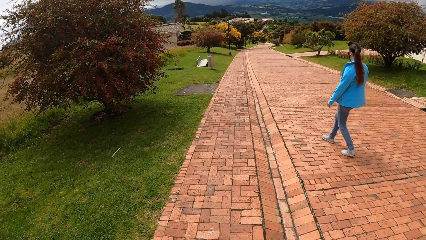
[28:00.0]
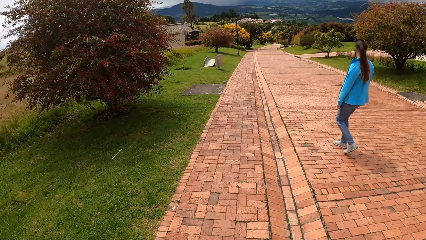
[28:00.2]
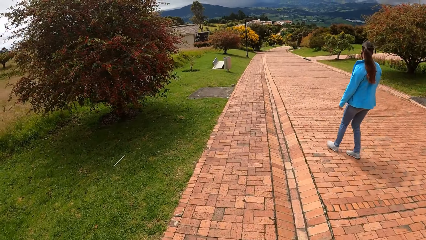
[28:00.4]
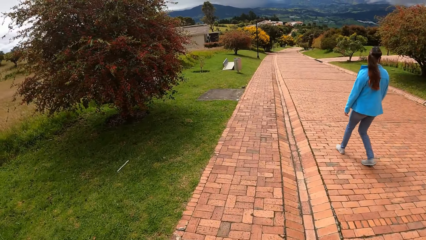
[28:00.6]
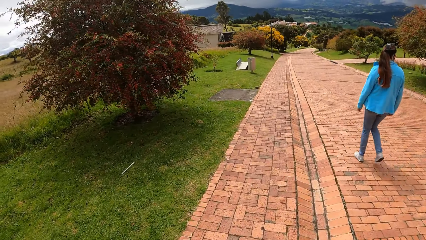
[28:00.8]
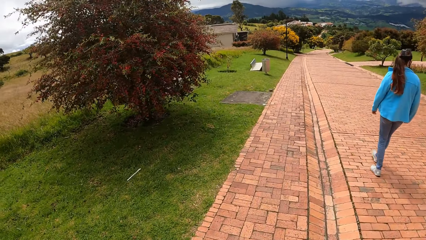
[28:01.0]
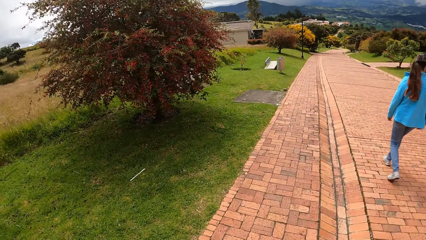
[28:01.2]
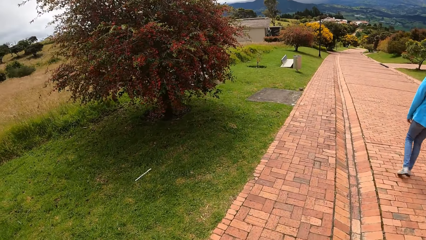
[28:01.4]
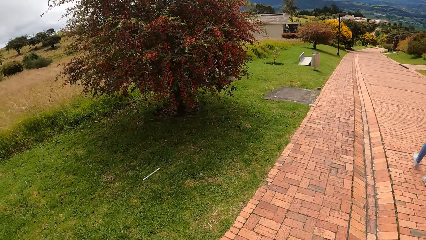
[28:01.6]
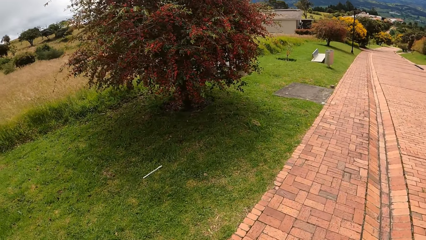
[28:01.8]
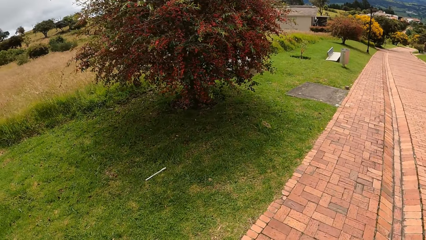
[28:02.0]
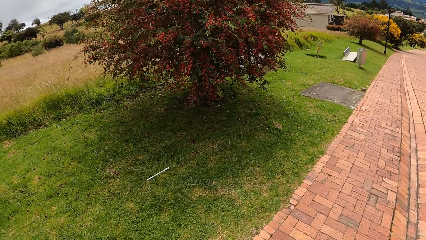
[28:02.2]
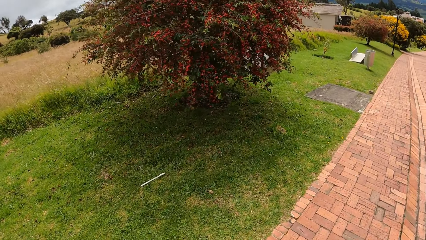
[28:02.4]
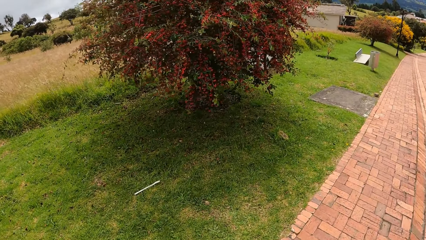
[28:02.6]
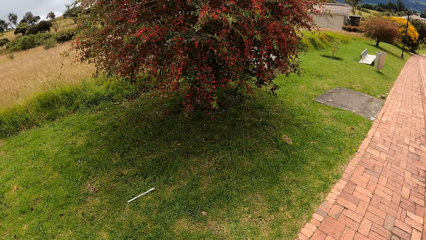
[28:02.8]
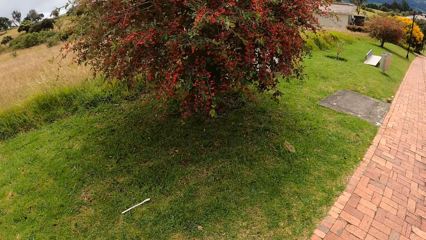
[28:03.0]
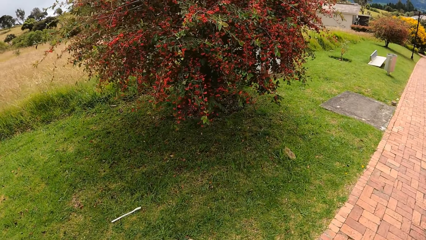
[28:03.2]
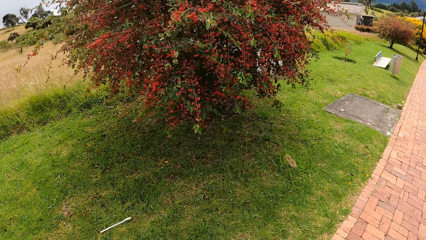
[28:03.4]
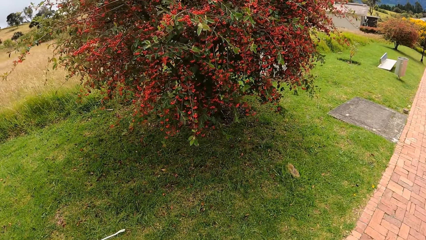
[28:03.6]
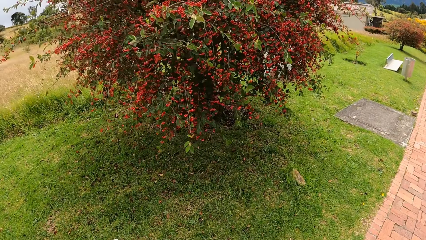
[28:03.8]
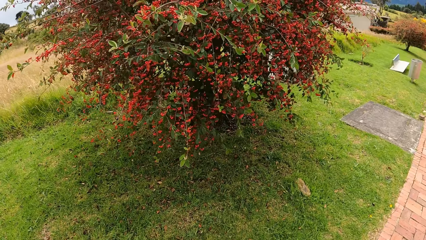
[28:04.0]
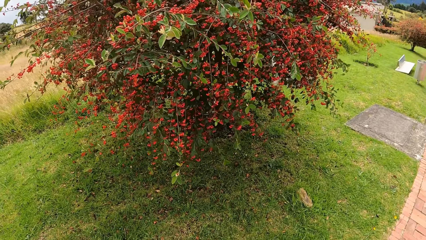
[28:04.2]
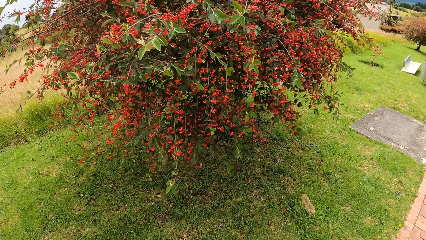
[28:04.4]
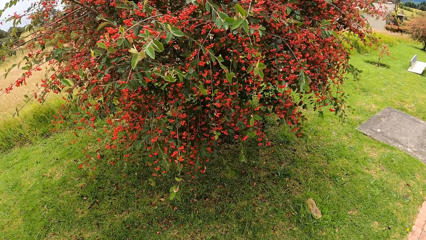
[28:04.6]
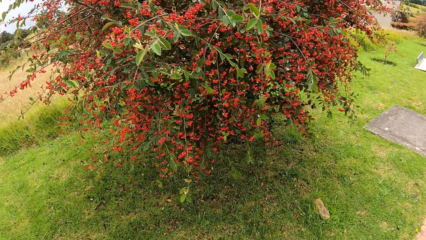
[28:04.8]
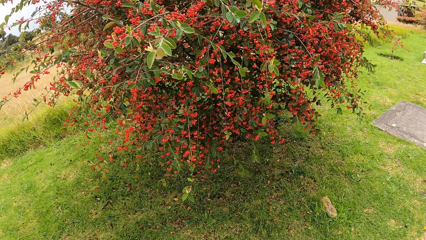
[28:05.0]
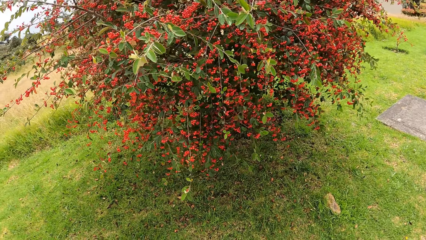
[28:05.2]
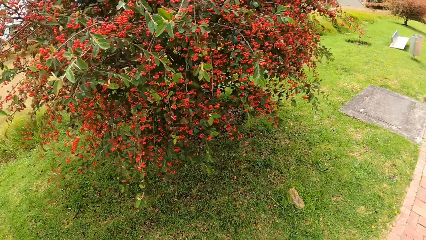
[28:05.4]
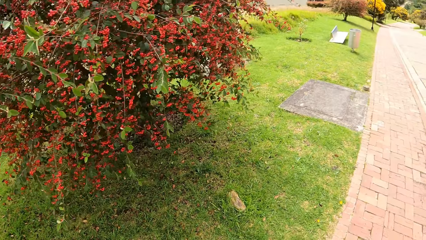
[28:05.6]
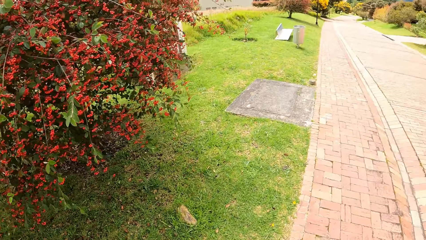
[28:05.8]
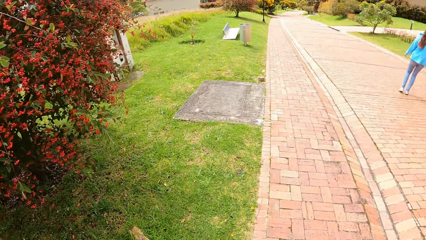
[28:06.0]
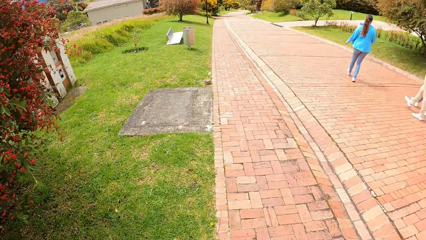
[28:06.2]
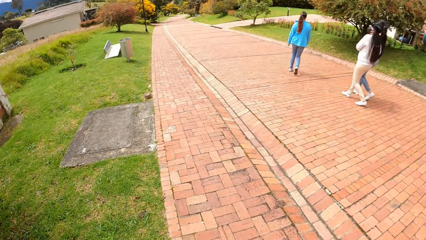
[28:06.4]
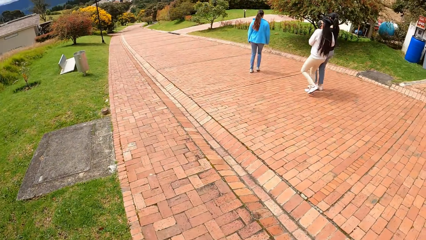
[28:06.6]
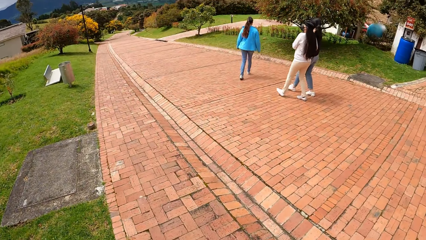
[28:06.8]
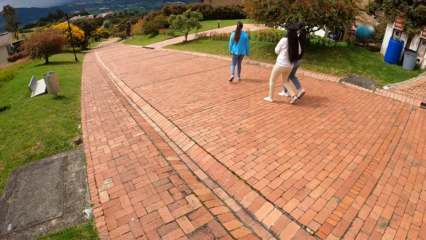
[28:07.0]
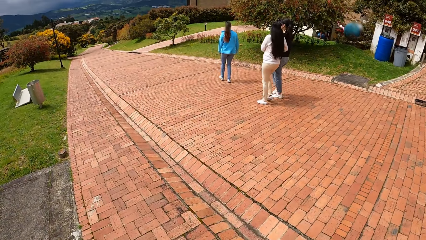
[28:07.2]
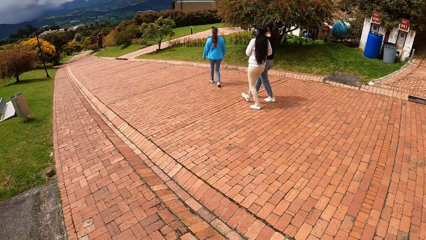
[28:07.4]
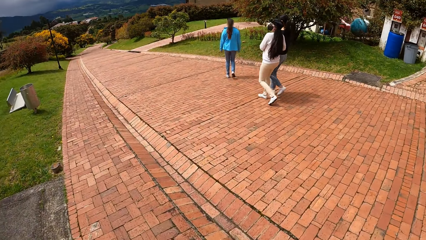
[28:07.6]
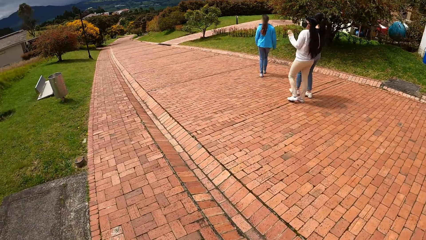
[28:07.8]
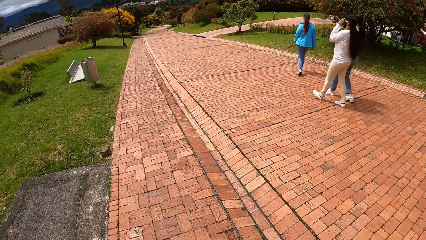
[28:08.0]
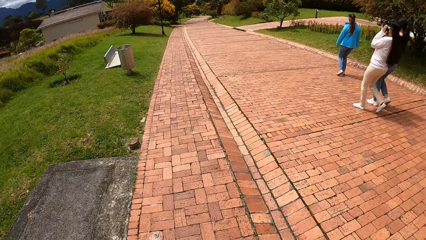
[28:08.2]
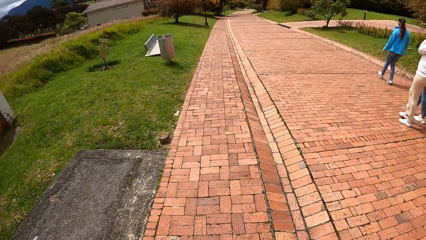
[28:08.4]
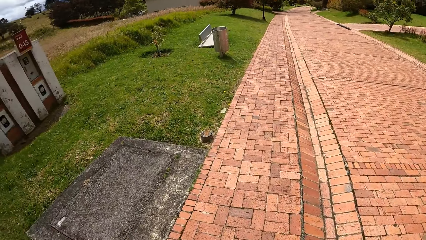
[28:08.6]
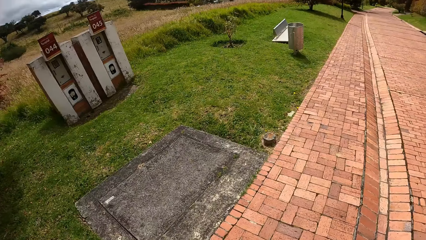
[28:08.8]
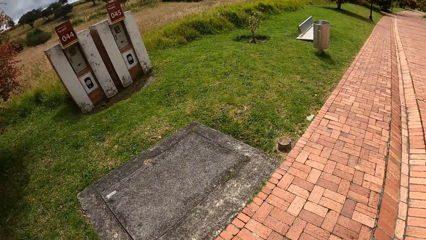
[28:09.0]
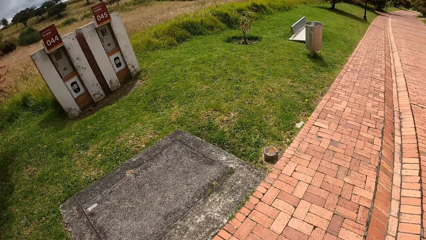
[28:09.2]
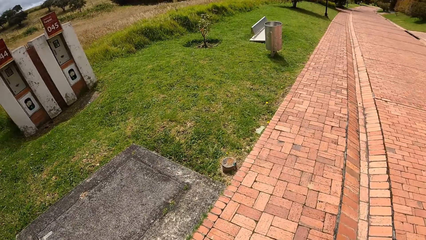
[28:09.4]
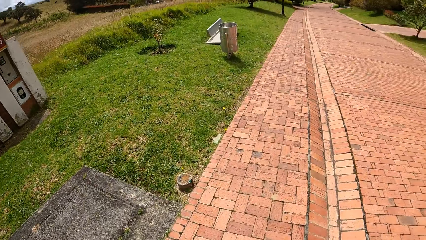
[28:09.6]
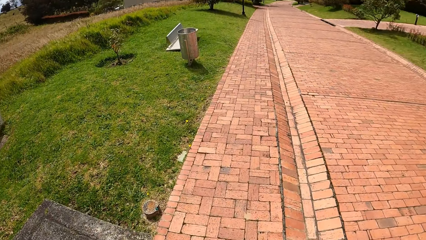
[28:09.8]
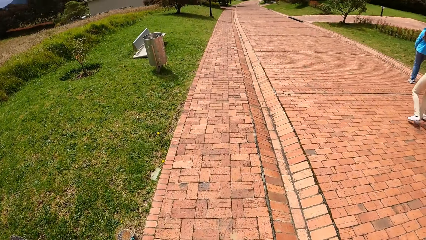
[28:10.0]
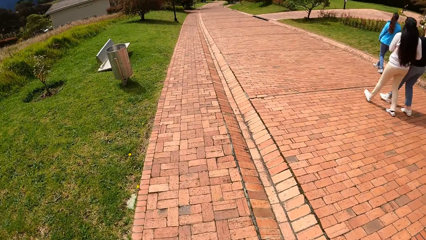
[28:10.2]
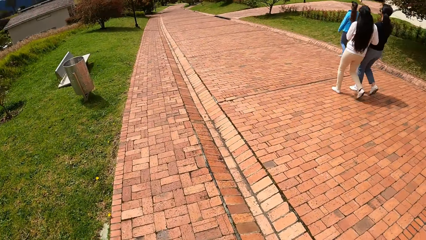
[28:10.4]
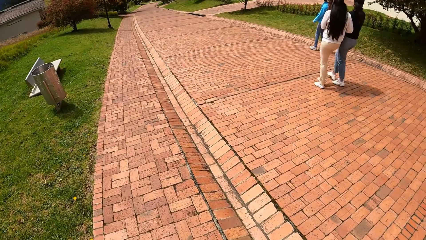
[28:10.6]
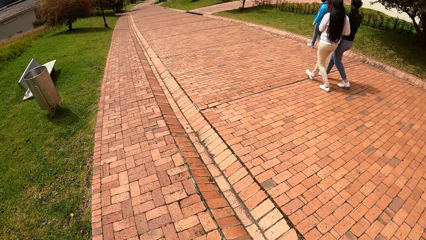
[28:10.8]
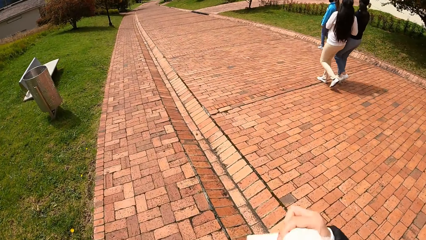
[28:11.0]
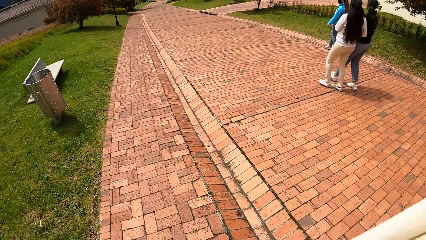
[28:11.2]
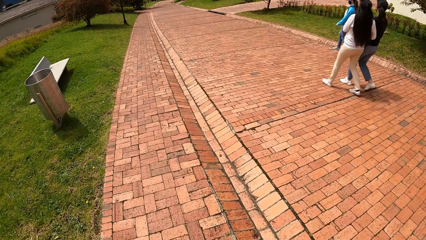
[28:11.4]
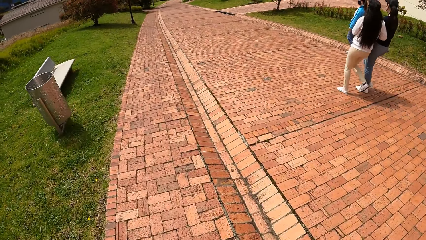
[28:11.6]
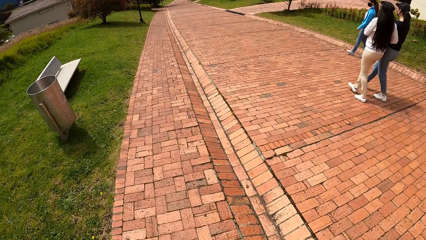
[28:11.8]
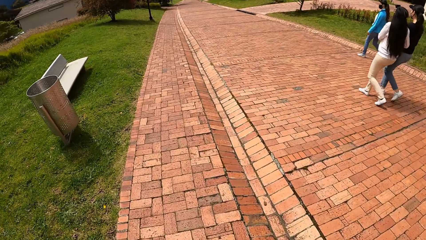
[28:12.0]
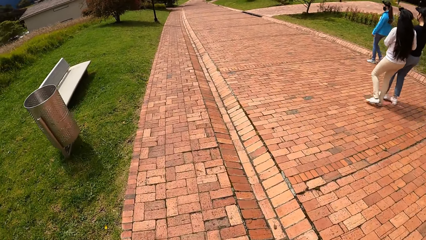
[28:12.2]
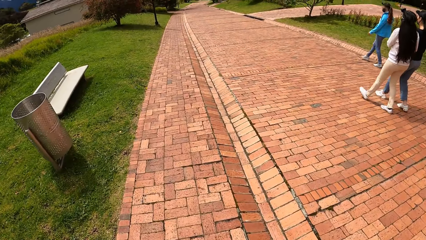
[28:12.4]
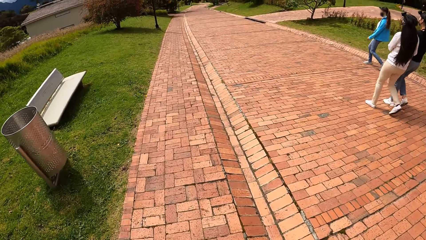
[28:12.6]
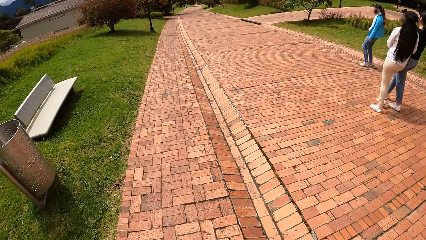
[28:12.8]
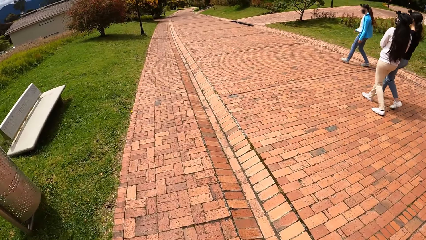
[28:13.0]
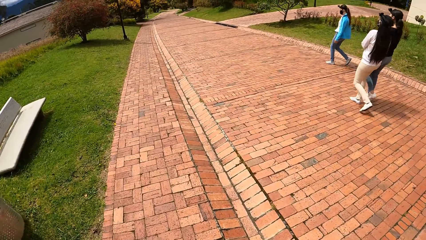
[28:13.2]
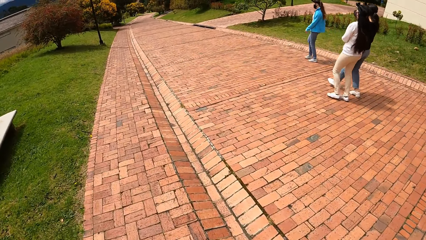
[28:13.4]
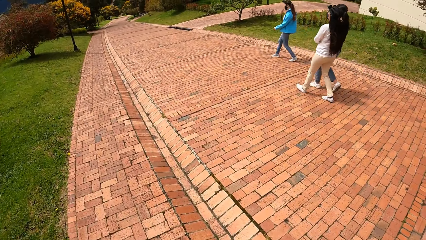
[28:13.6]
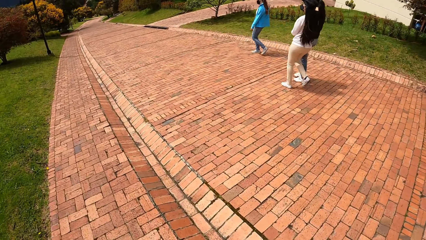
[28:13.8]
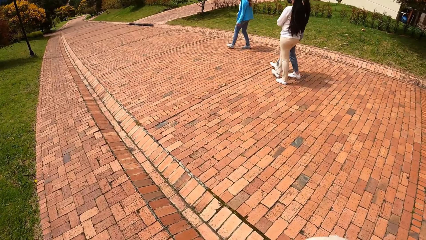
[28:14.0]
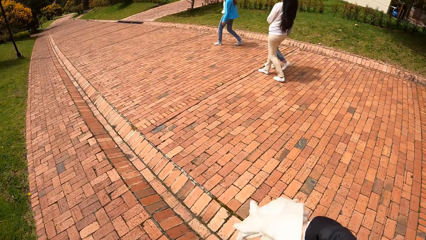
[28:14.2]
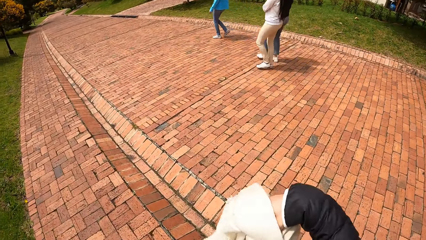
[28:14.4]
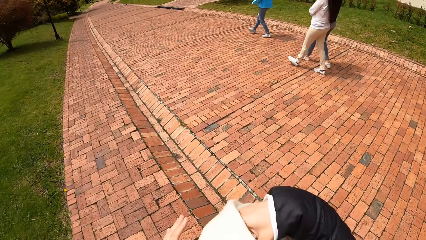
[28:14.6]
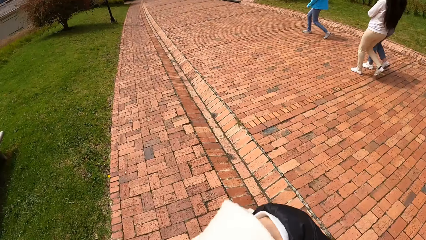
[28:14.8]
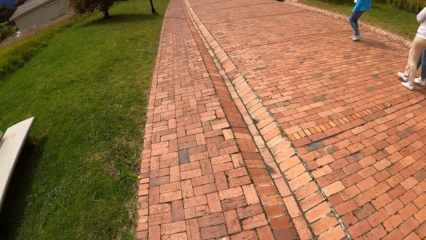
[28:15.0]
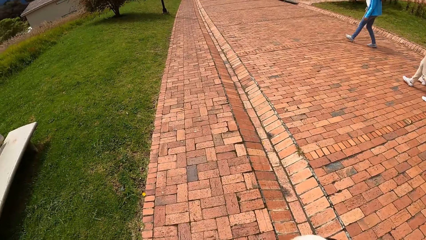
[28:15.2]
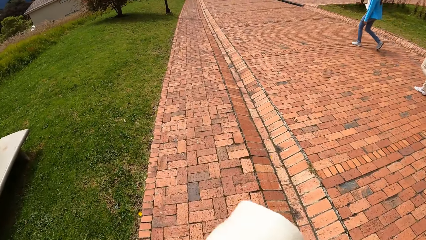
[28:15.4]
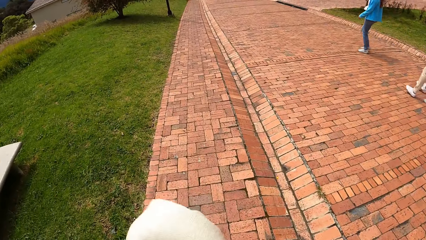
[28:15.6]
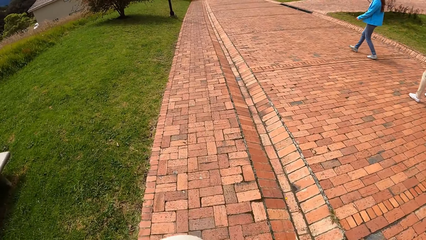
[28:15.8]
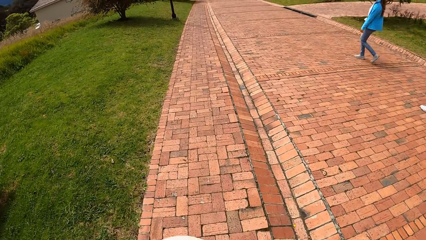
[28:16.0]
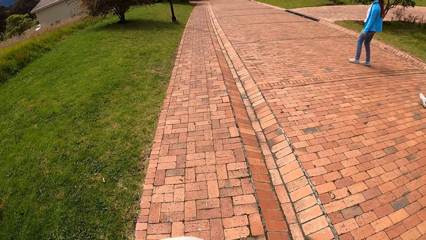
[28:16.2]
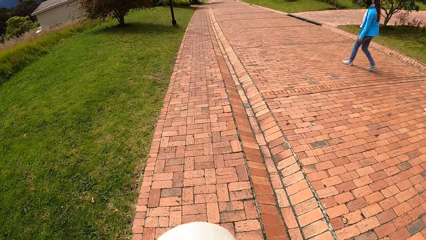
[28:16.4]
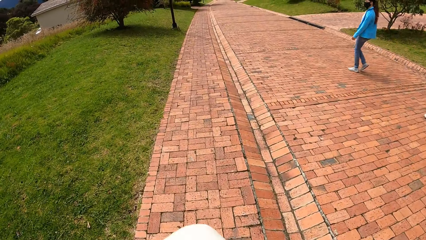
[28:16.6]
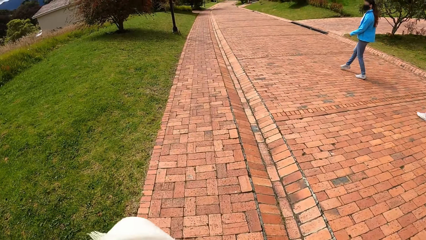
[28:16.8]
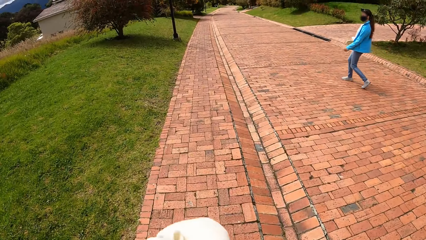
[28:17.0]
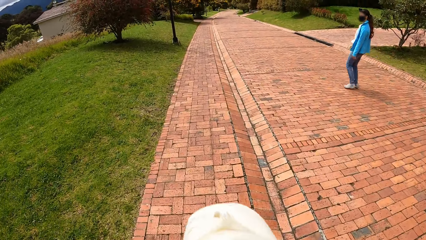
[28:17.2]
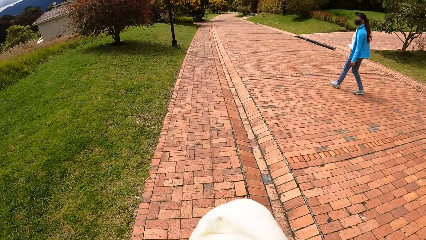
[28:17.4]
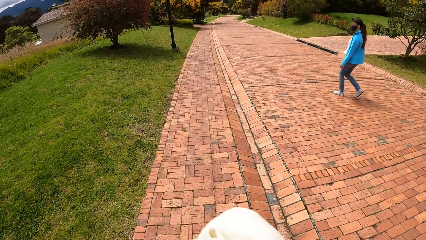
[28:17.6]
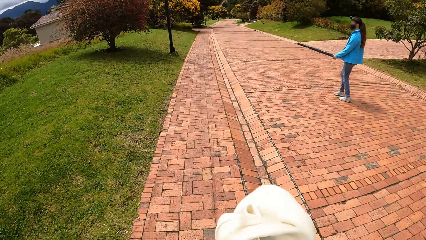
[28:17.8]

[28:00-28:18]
A person walks around the estate with another person, a third person and the camera wearer. The camera wearer looks at flowers on a tree. The first person walks around the estate with the second person and the third person. The third person holds the first person's hand and adjusts the camera. The camera wearer walks on the road around the estate. They raise a hand and hold a cloth.
